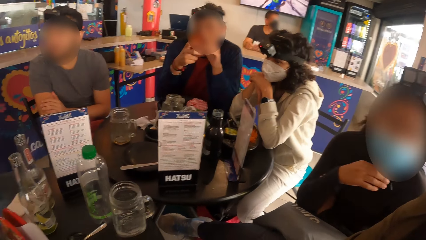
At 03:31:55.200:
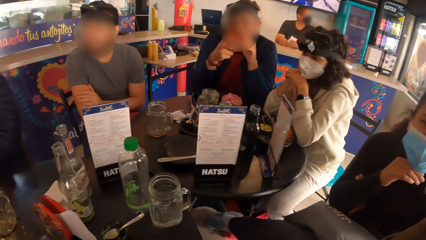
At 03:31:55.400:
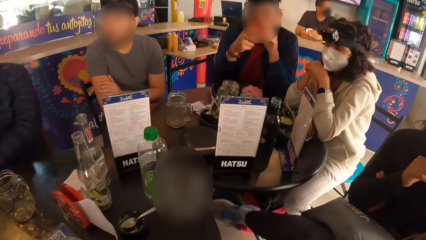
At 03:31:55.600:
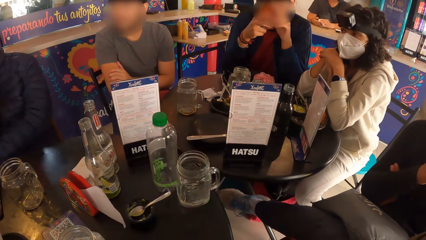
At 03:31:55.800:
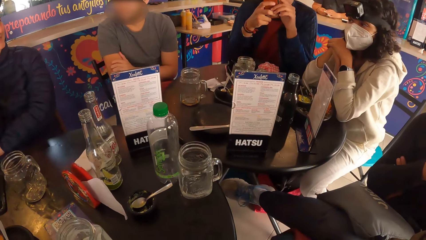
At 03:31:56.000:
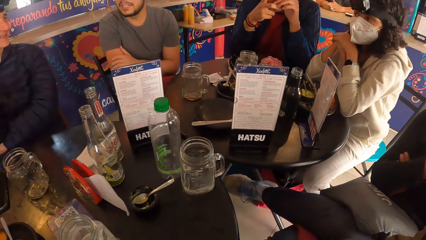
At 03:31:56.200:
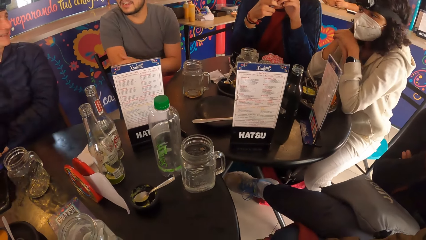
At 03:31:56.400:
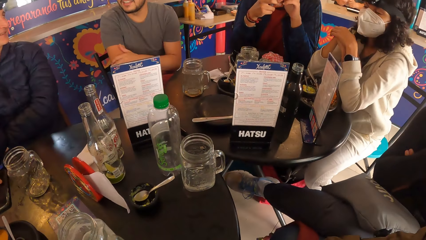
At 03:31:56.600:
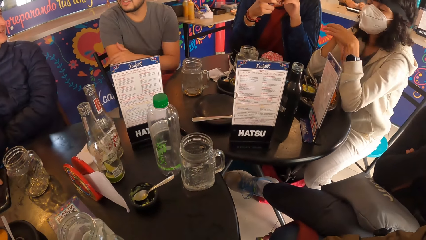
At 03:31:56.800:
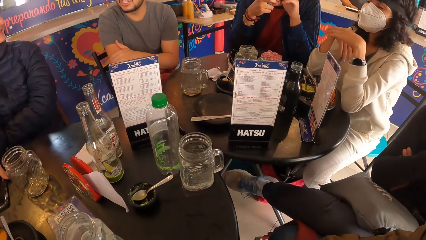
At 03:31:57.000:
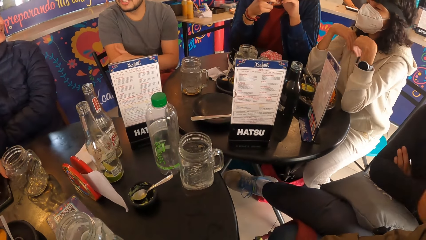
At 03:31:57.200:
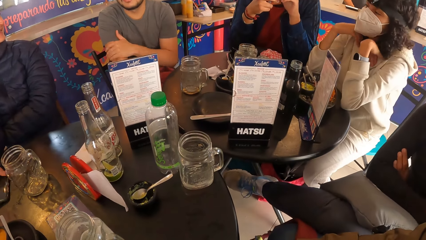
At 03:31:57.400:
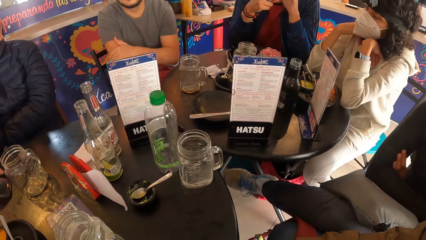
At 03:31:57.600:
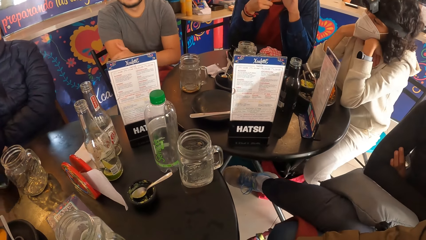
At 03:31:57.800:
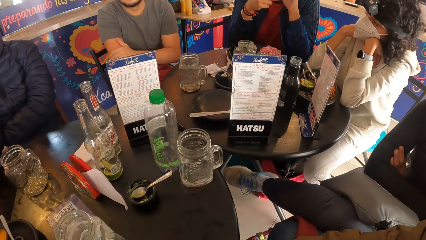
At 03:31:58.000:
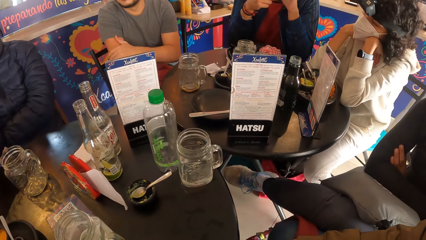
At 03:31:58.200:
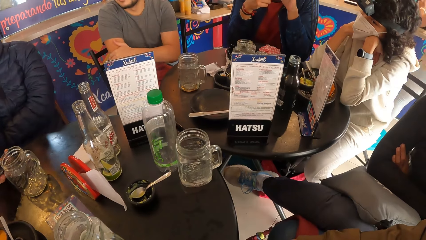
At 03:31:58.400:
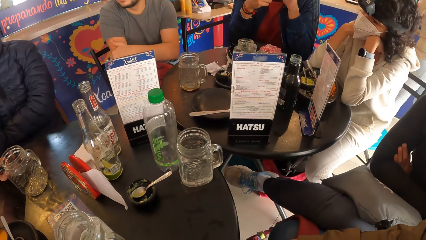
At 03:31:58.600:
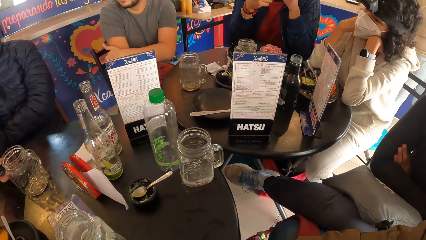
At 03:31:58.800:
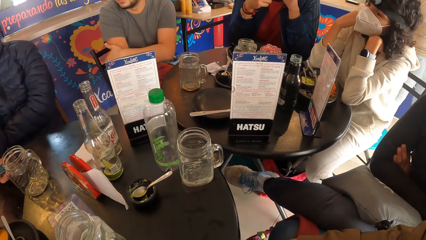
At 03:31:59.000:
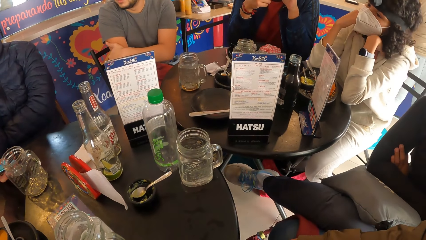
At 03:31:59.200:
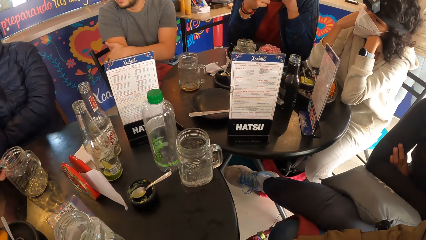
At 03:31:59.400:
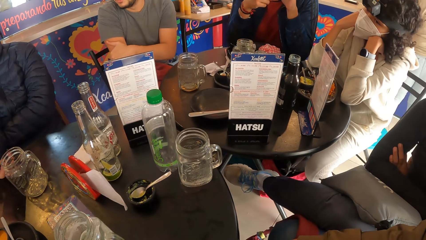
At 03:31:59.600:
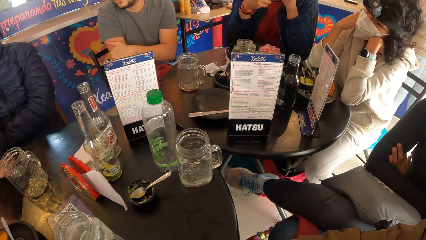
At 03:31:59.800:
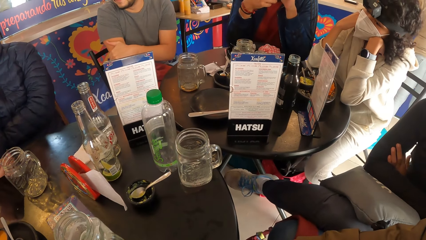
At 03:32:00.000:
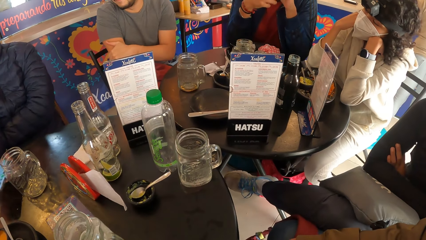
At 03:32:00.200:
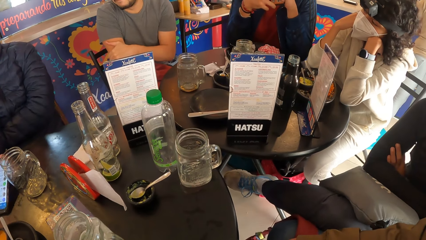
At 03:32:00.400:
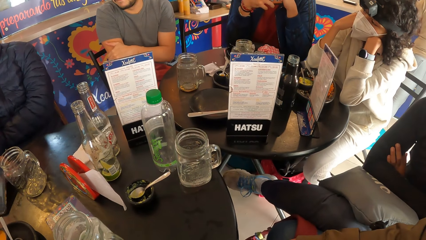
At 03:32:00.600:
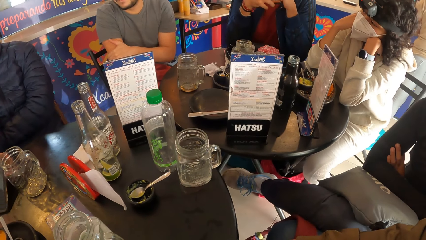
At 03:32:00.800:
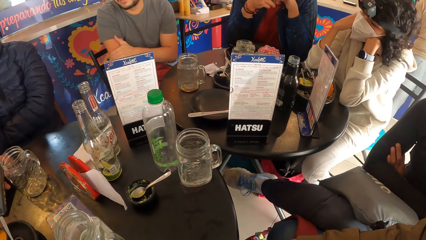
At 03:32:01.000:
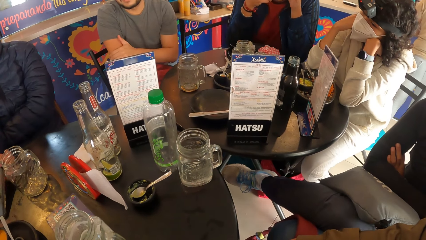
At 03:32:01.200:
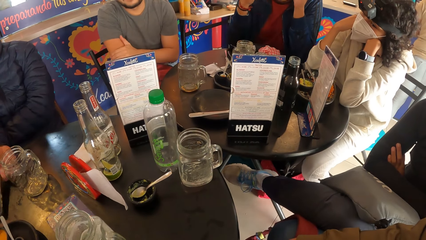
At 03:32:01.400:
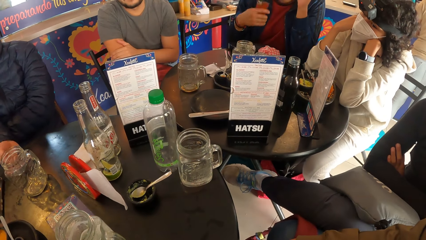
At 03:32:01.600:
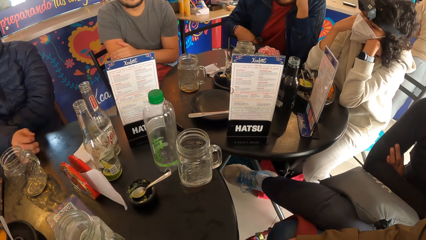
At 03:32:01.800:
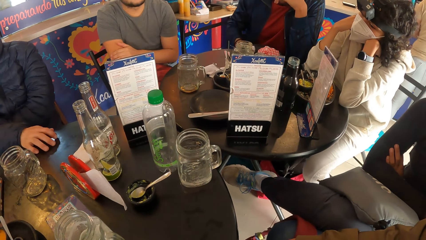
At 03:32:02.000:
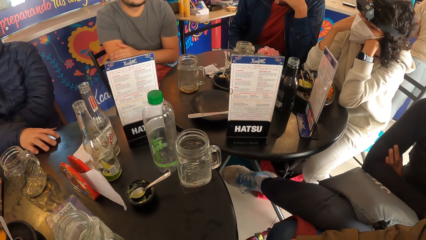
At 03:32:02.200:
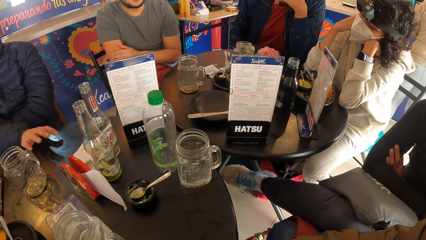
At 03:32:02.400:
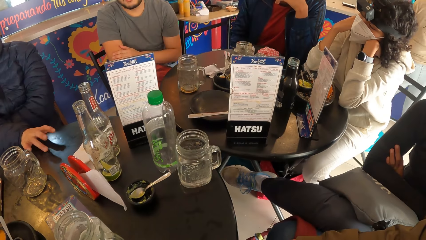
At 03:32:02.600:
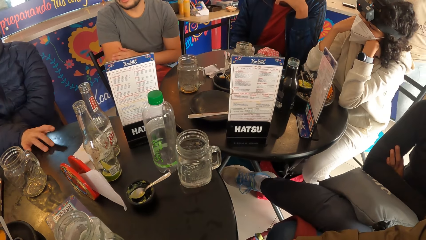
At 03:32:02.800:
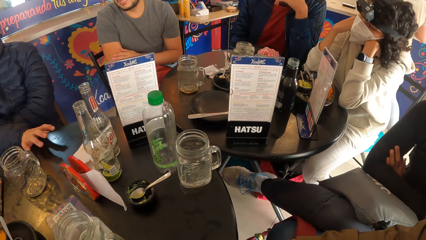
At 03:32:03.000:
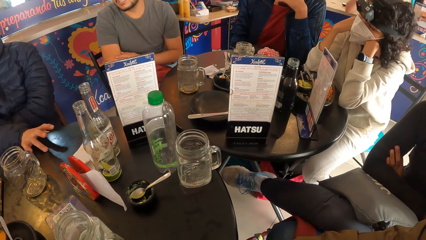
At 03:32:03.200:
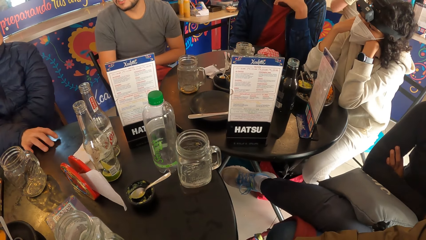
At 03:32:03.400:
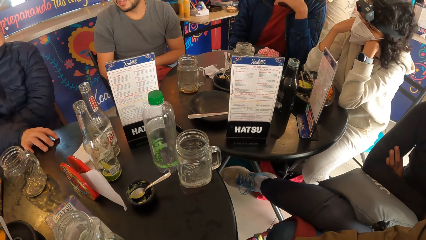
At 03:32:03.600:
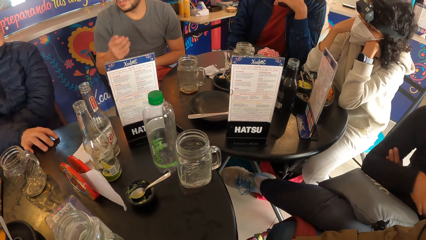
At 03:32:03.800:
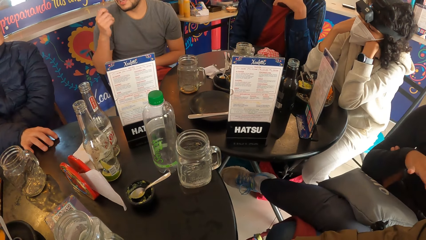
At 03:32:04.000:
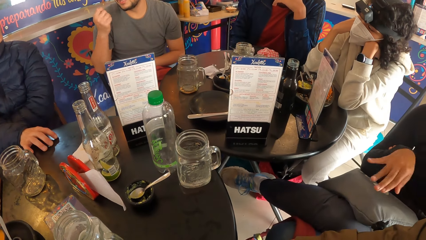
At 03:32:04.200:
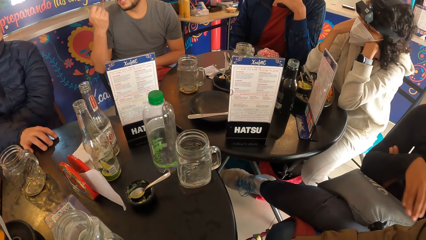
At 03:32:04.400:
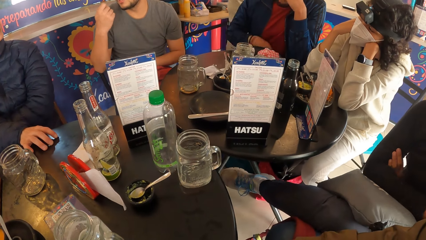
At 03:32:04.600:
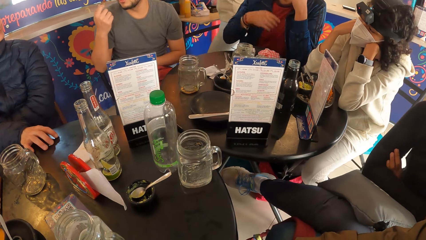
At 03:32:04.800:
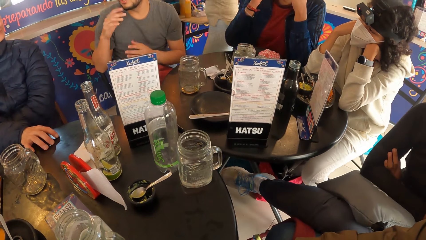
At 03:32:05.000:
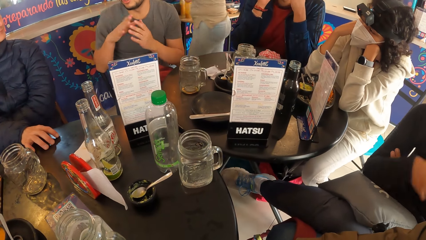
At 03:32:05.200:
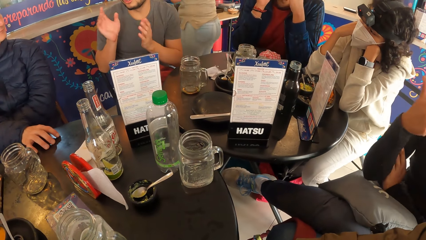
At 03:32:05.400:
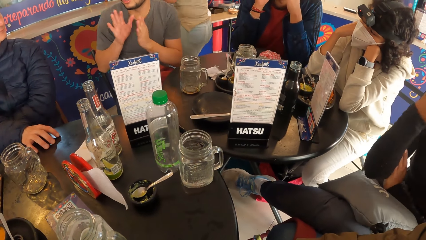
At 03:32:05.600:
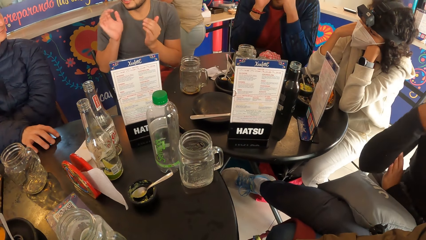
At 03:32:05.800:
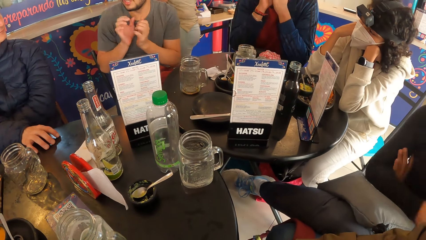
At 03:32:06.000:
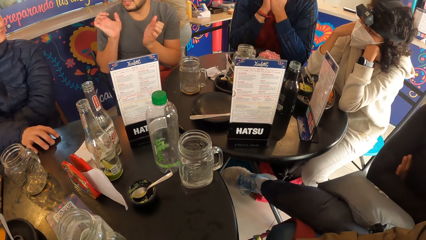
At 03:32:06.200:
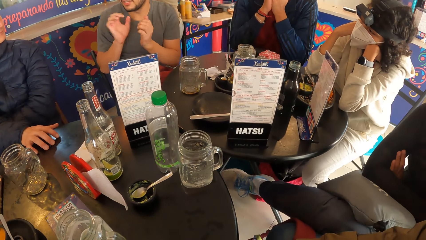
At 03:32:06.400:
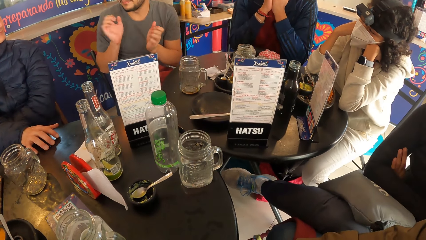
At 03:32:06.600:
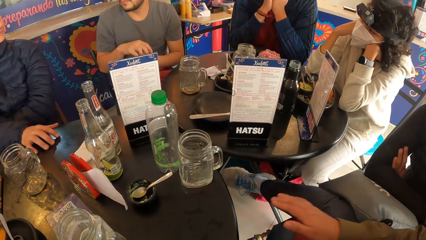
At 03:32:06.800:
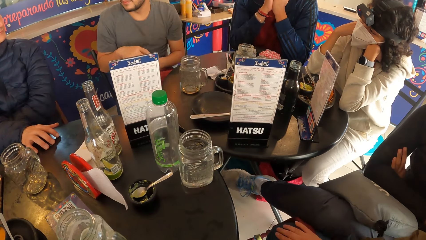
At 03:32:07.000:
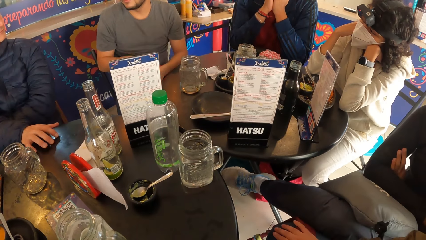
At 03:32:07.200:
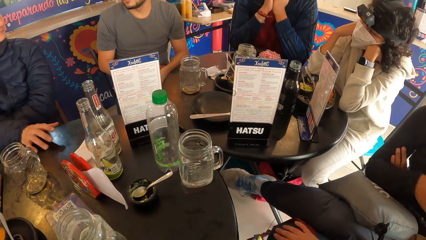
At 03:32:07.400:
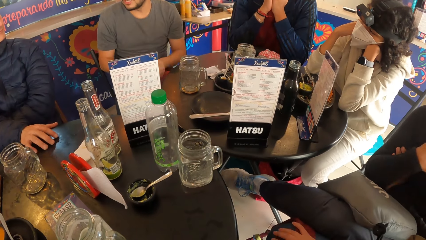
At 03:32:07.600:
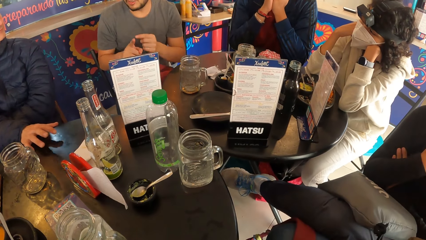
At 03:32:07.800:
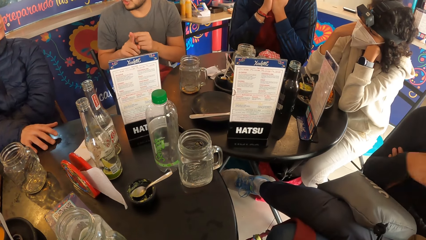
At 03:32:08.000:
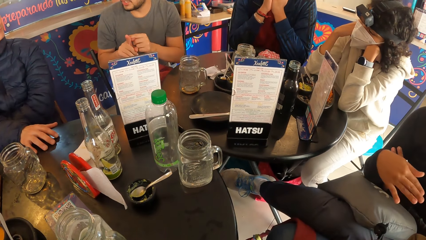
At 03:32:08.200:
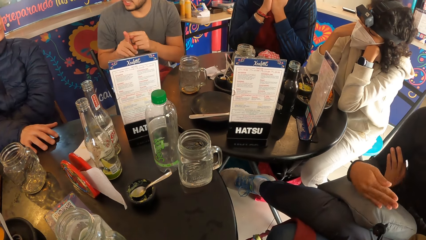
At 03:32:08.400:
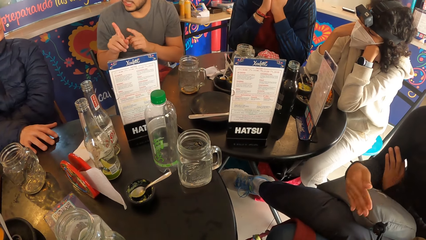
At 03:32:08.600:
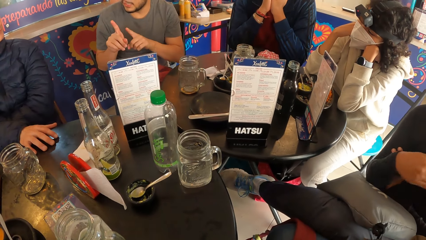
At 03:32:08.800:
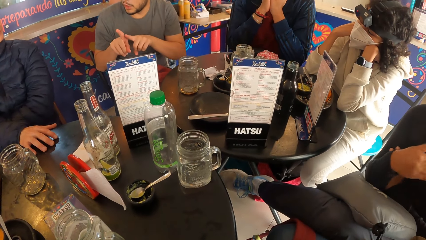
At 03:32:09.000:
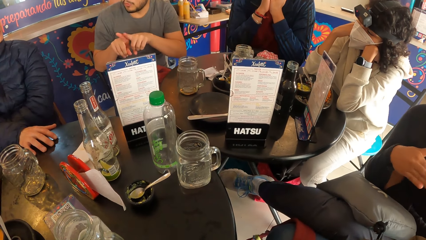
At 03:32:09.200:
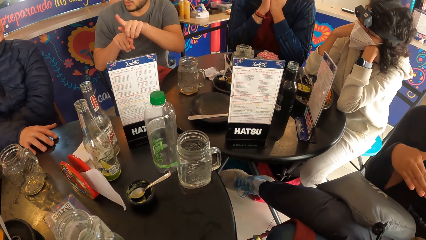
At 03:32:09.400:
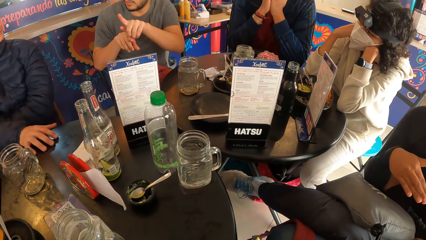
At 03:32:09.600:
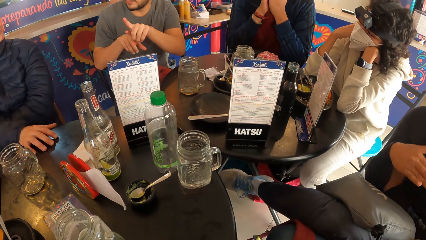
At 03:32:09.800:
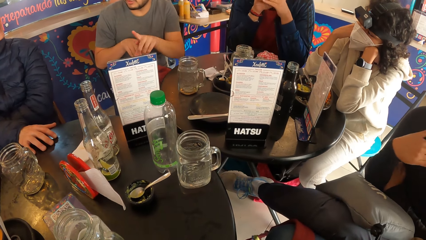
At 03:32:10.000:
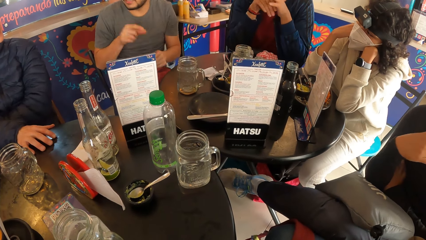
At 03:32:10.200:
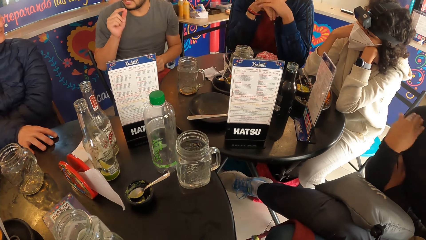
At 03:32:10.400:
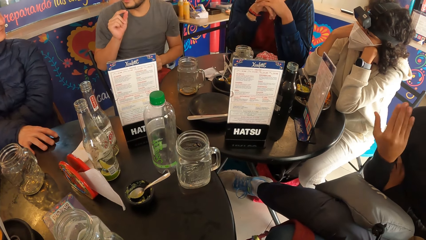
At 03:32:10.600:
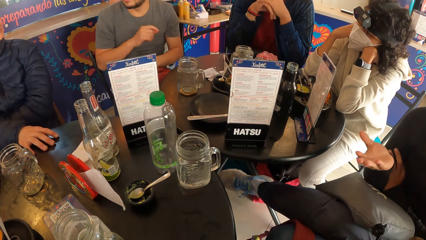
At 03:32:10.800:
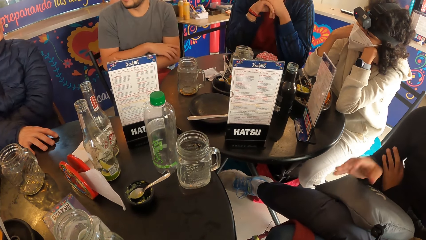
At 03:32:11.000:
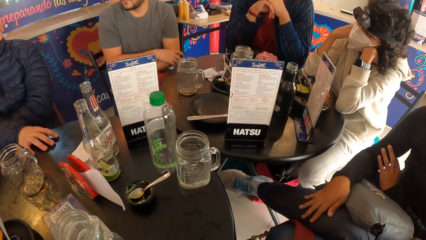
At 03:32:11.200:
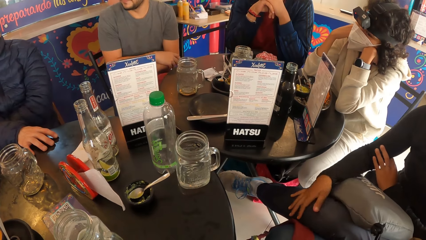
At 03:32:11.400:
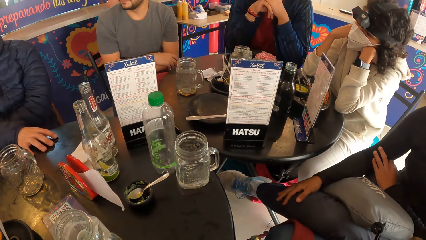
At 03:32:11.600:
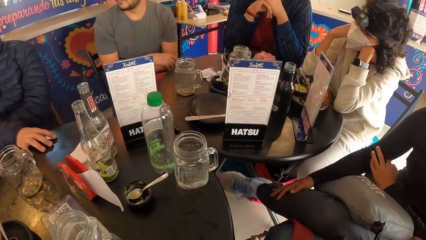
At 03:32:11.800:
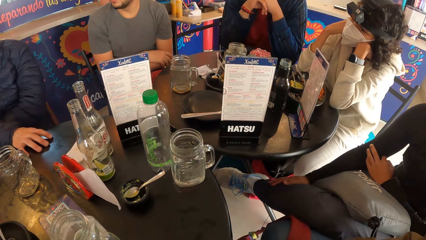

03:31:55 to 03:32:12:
A person rubs his right hand. Another person holds her face with both hands. A third person puts the hand on the table. The first person points to something.
